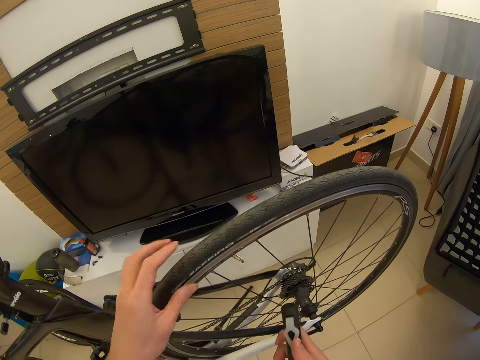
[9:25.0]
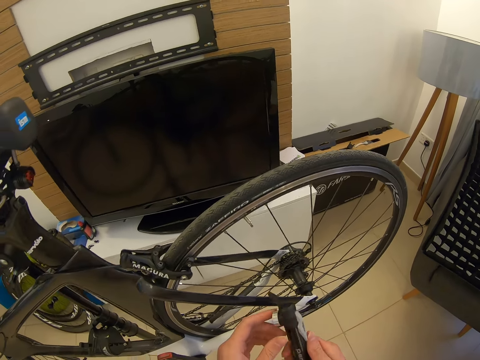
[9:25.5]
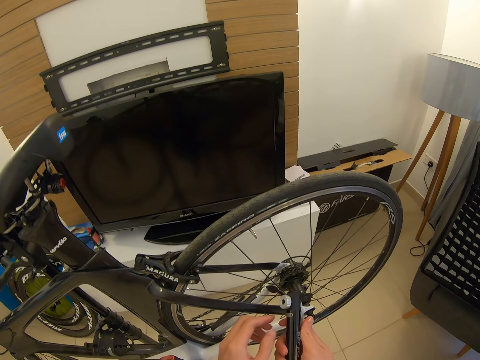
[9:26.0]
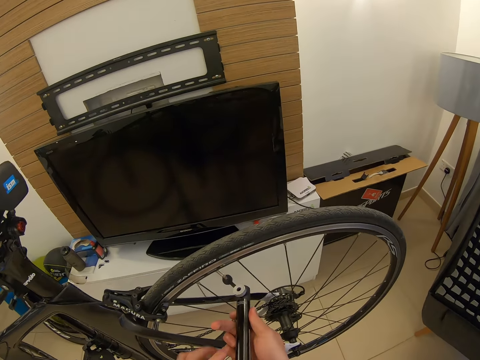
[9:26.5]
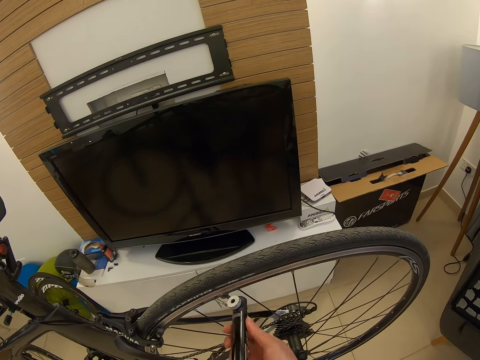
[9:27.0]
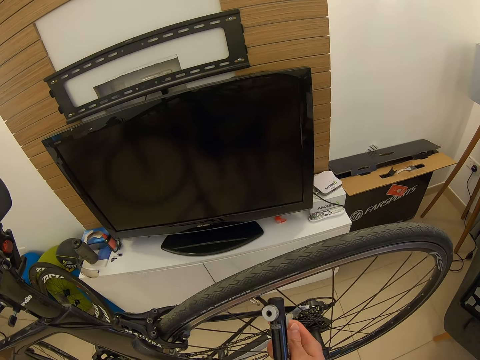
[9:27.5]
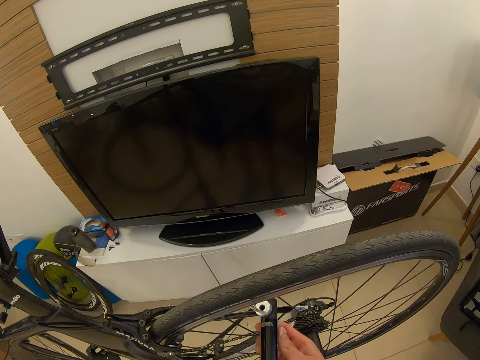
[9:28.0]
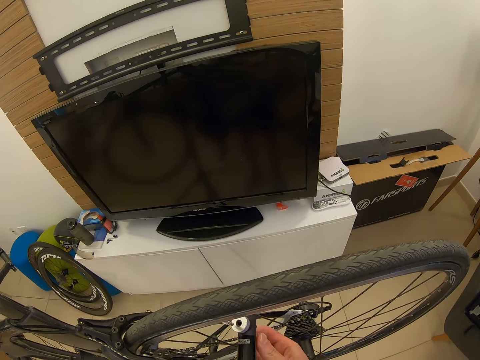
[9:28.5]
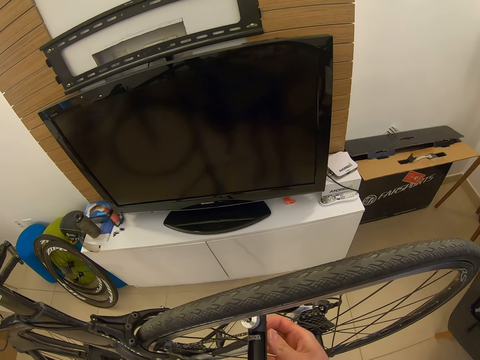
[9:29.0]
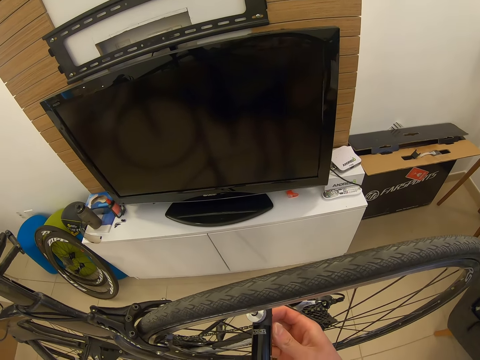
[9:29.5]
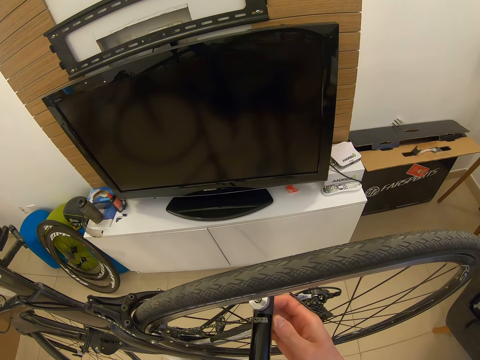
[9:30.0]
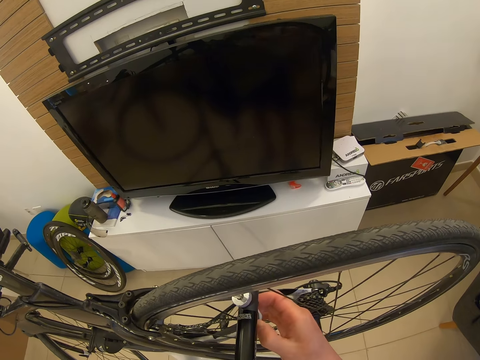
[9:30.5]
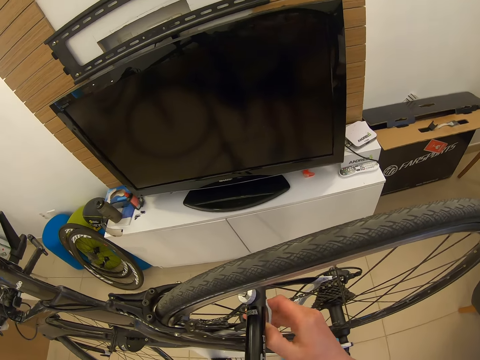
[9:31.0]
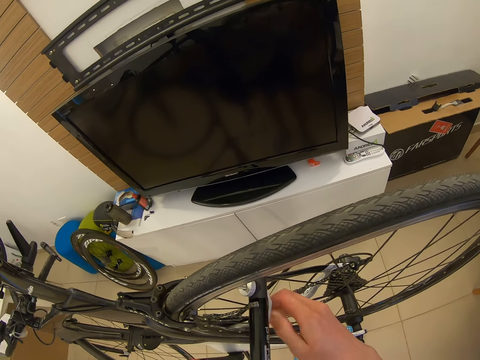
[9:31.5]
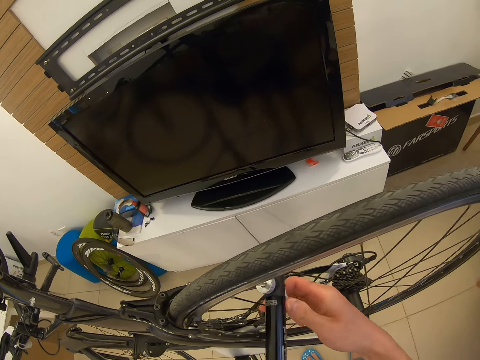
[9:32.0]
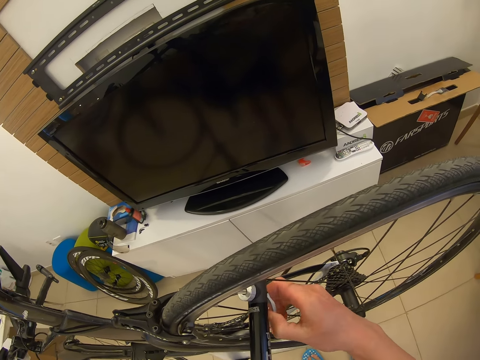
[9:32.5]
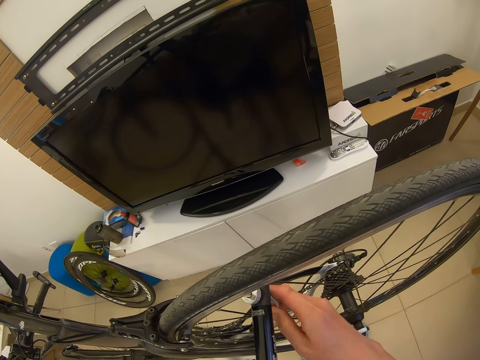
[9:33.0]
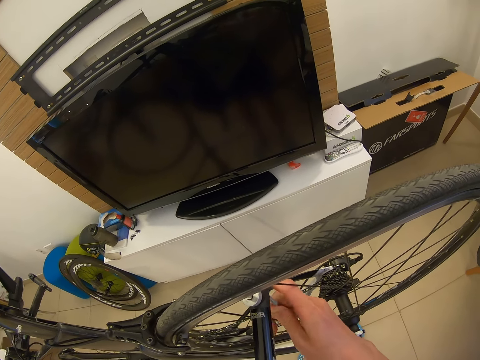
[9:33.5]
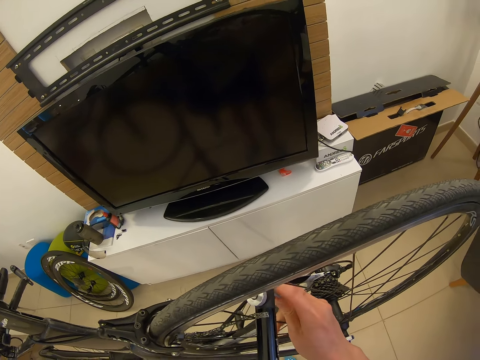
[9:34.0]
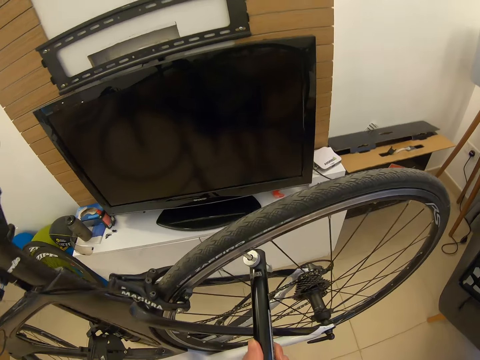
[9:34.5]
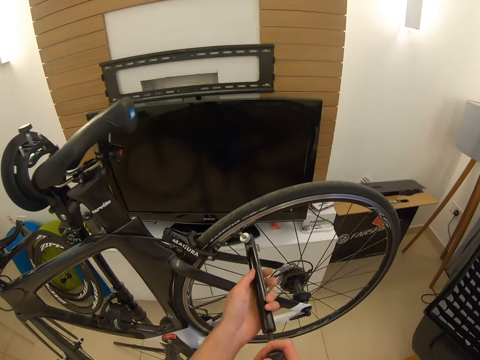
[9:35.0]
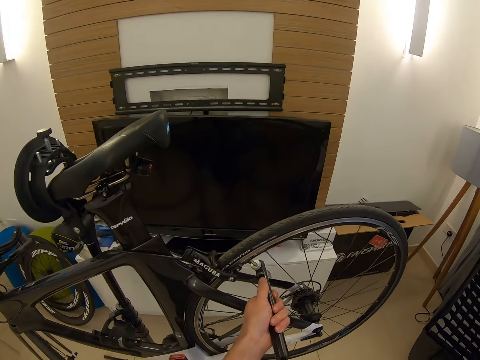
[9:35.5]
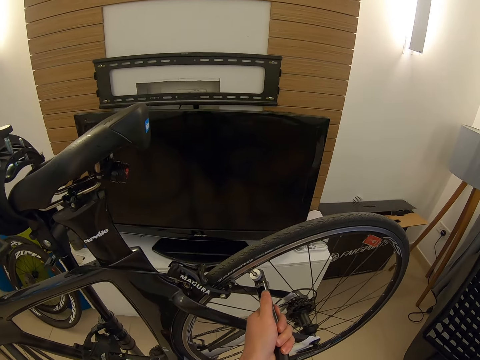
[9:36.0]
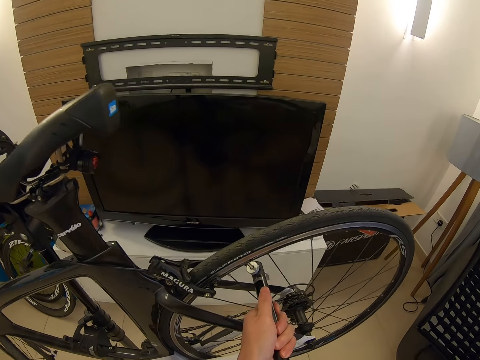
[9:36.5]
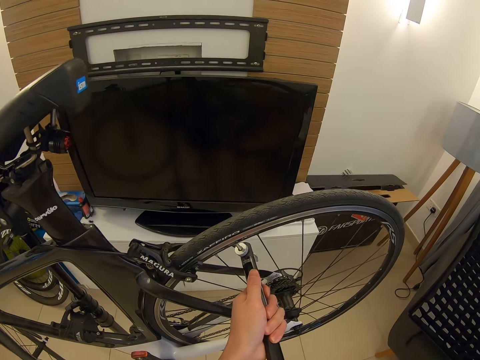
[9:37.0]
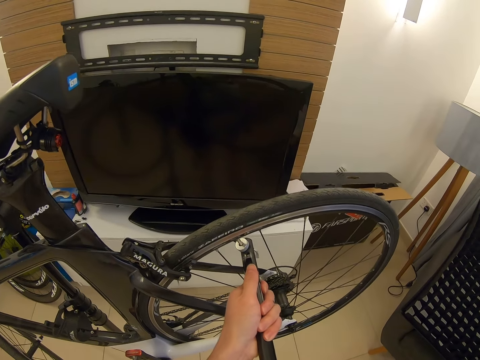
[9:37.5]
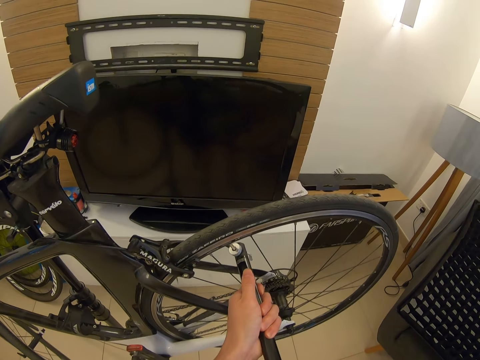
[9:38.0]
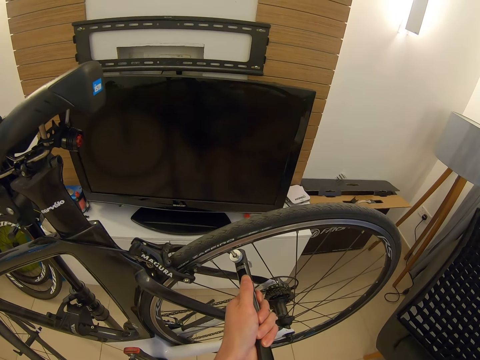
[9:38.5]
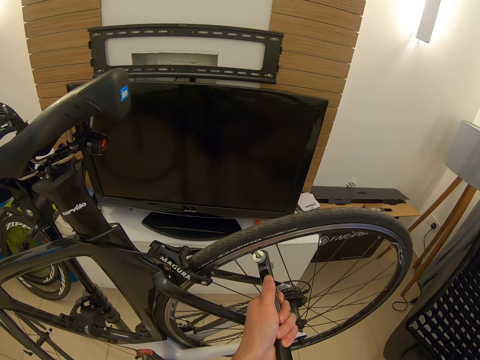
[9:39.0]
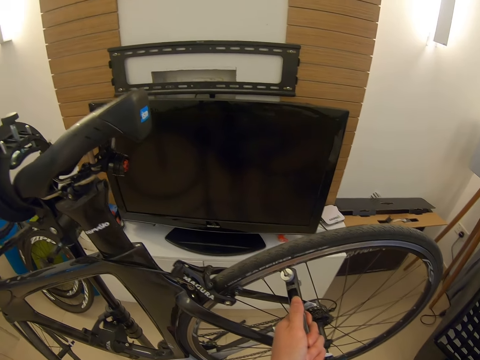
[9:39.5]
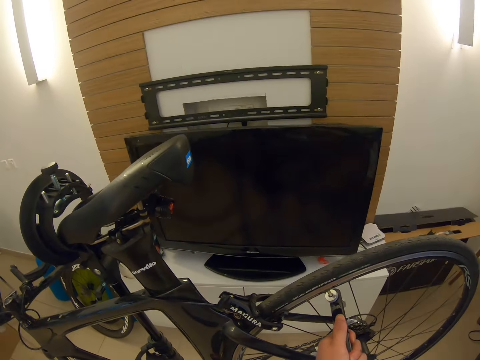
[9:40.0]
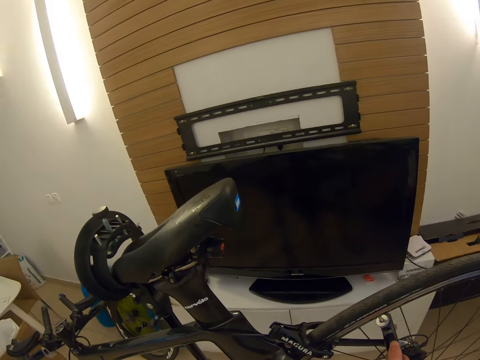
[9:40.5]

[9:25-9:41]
The camera wearer puts the pump on the valve. They pump air in the bicycle tire.

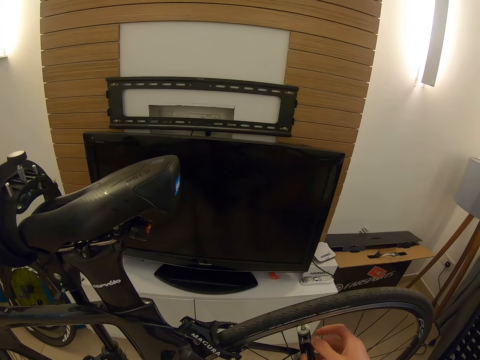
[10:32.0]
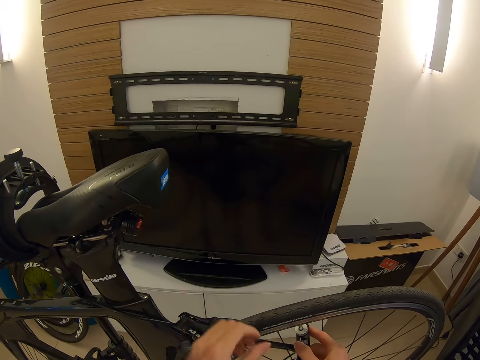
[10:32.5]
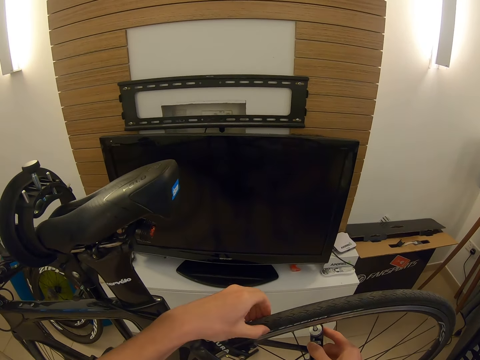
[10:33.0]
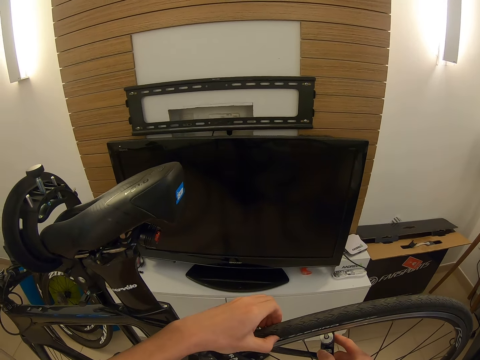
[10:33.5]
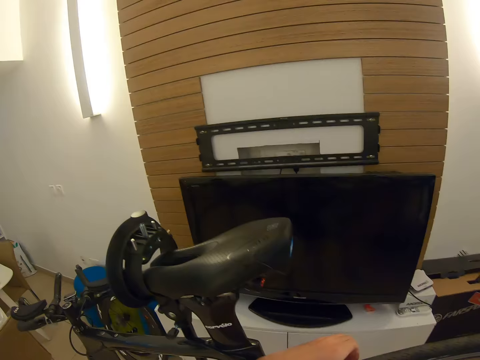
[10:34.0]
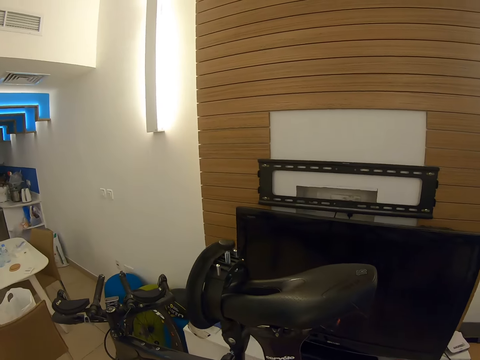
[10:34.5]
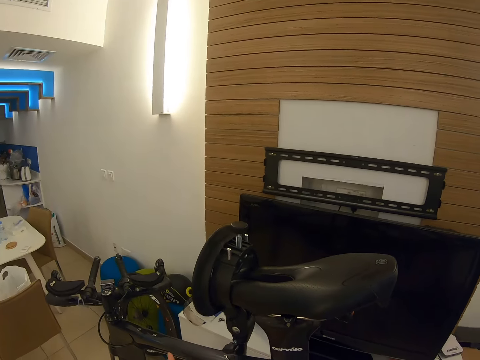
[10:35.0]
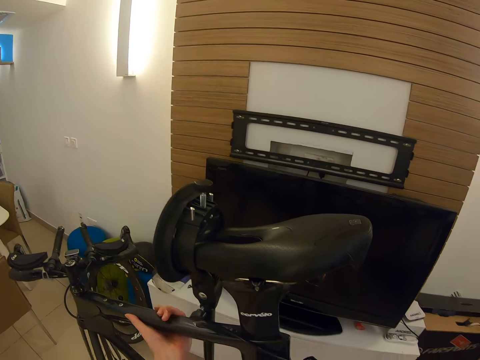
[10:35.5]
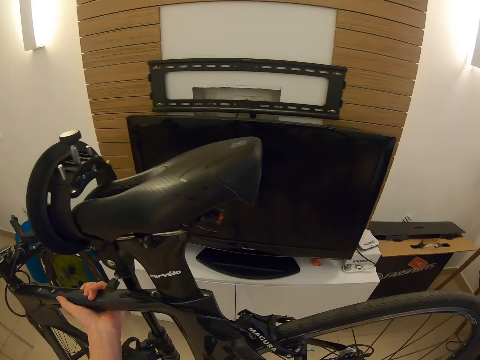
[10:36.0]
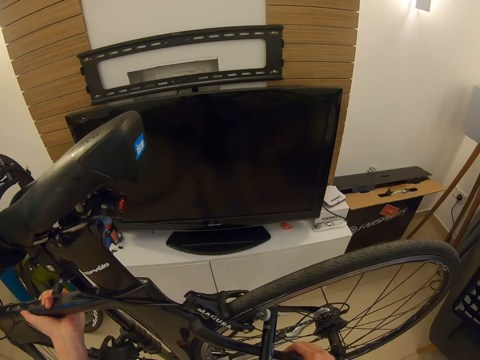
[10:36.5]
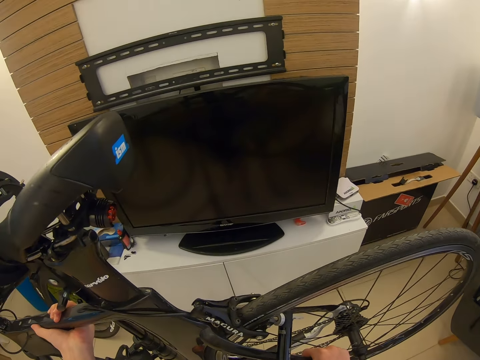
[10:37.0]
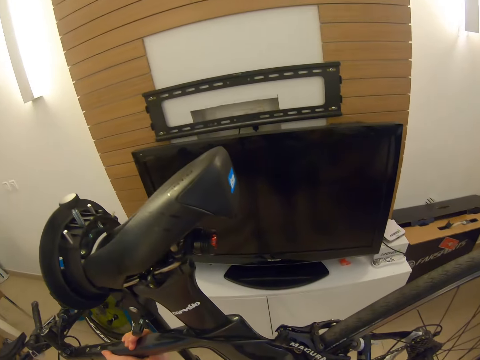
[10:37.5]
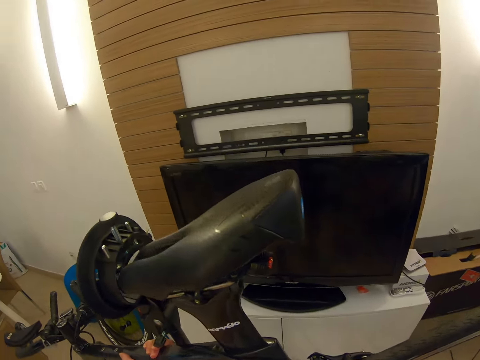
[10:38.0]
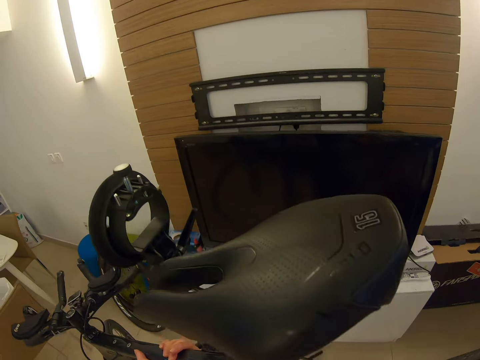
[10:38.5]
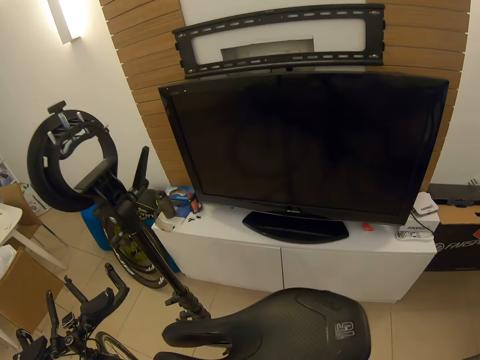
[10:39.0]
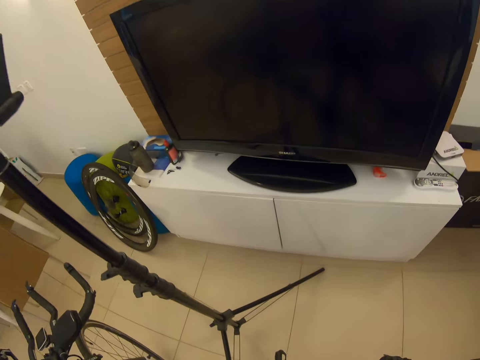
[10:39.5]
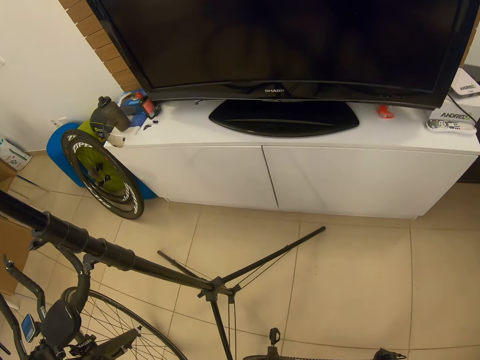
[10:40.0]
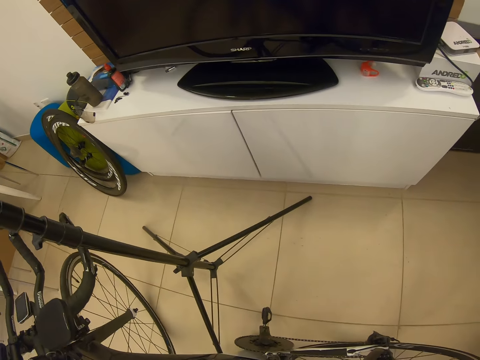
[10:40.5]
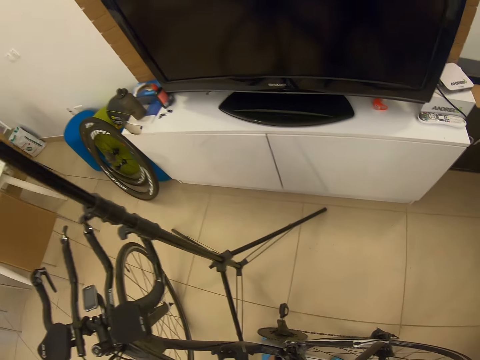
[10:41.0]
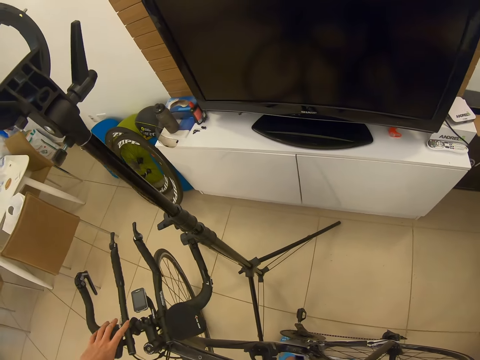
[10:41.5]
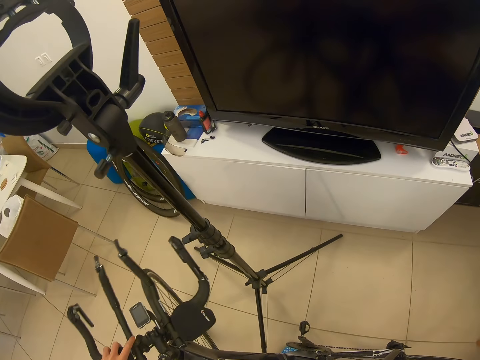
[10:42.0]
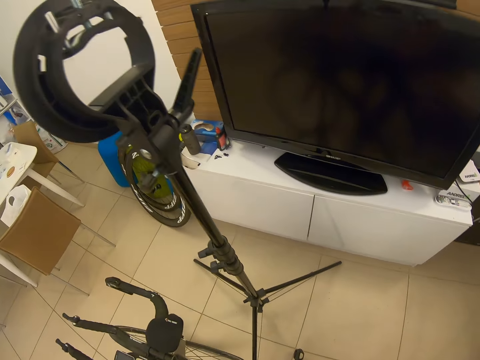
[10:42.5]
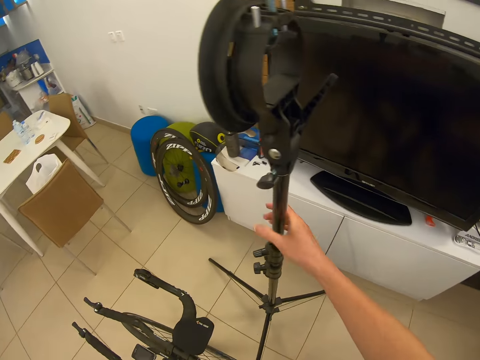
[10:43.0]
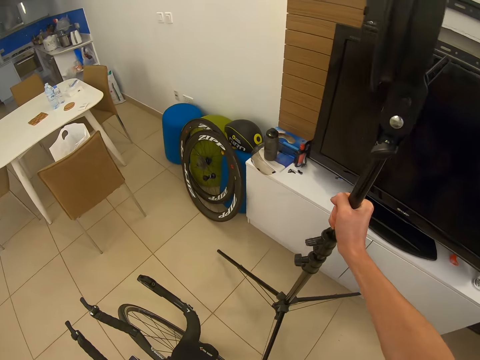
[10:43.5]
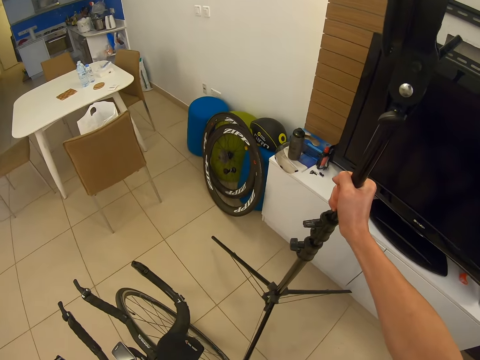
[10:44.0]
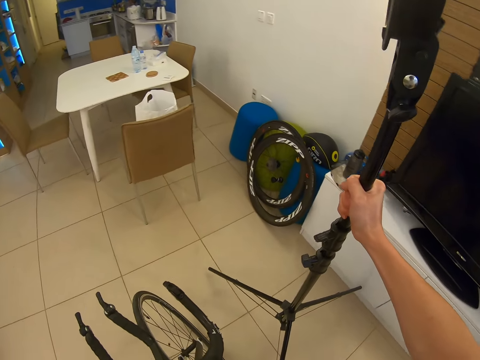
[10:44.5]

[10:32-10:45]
The camera wearer touches the tire. They remove the bicycle from the repair stand. They move the repair stand aside.
